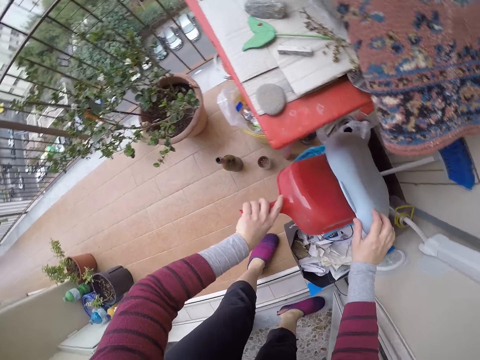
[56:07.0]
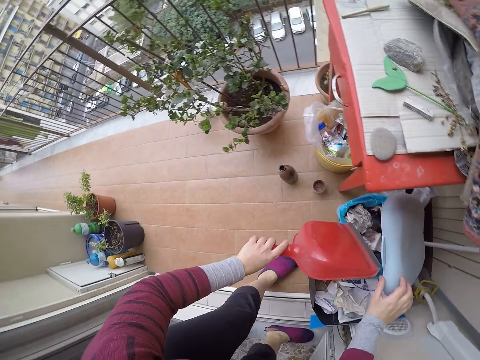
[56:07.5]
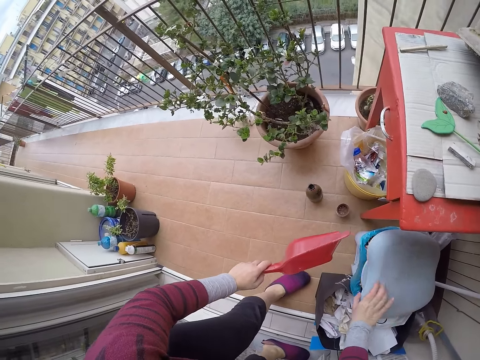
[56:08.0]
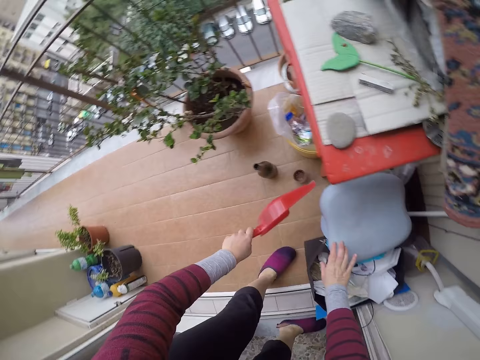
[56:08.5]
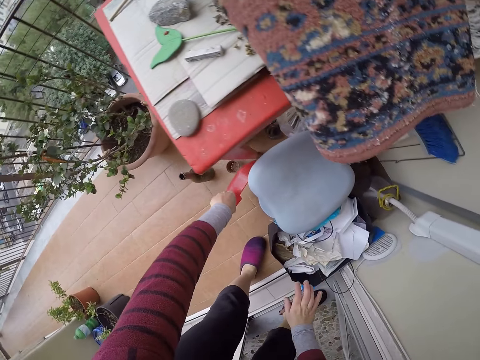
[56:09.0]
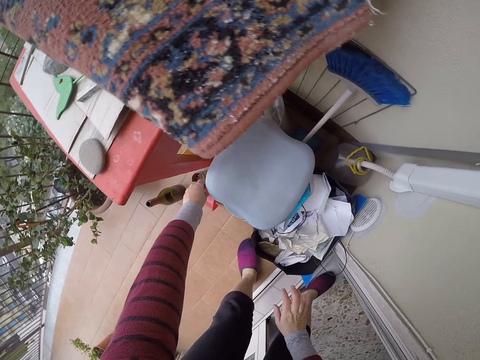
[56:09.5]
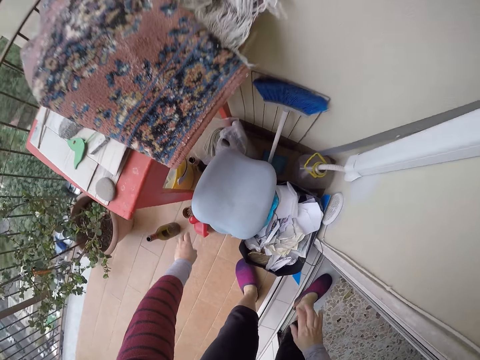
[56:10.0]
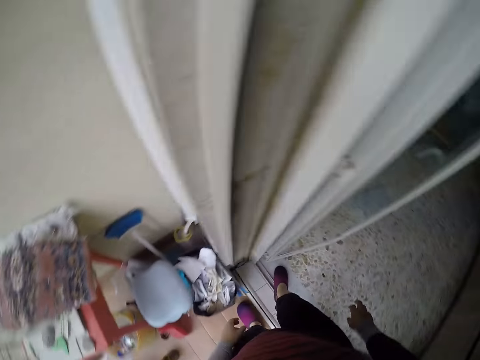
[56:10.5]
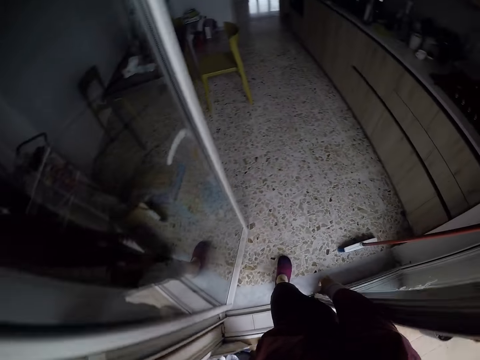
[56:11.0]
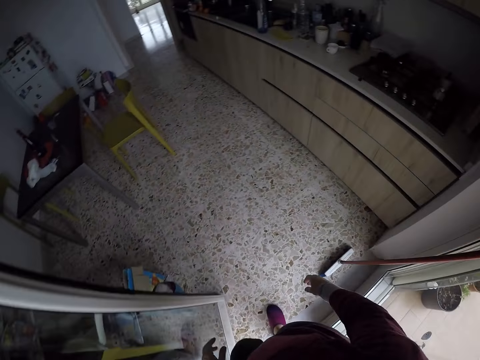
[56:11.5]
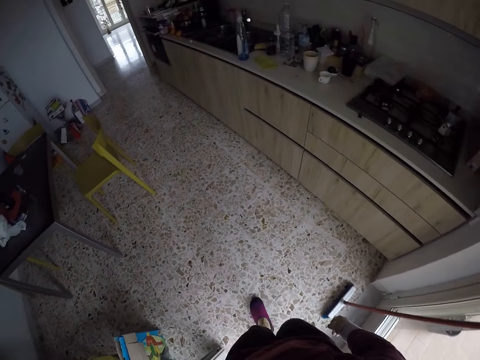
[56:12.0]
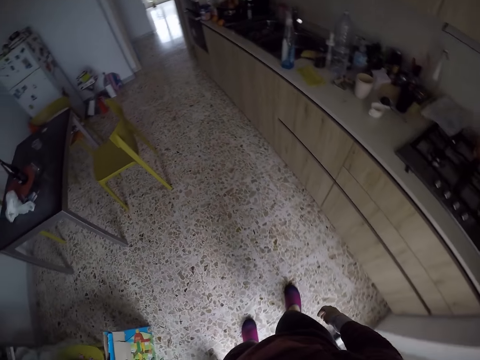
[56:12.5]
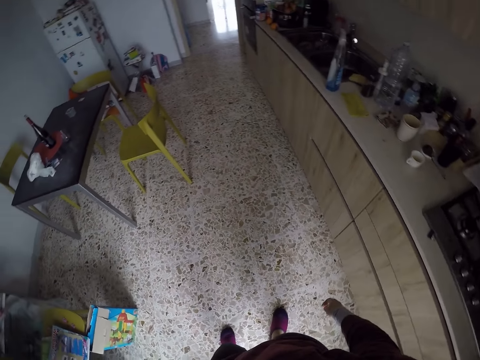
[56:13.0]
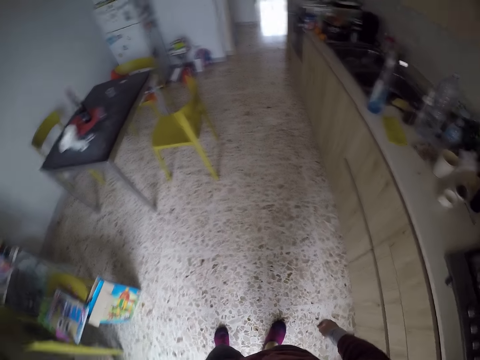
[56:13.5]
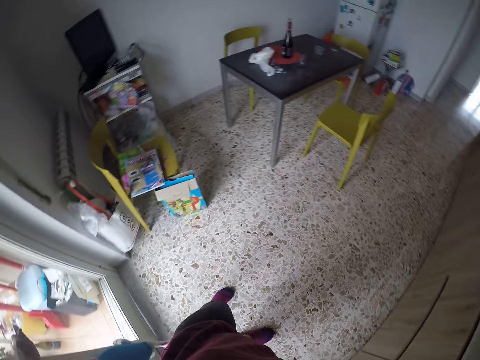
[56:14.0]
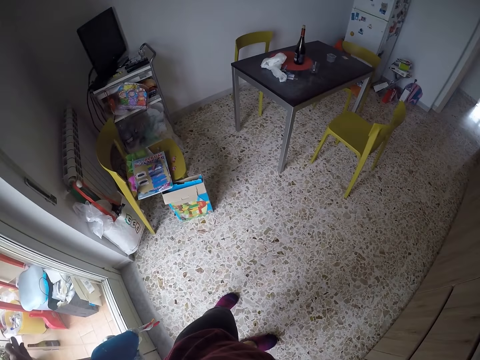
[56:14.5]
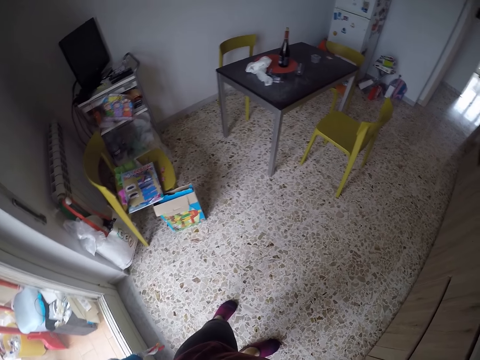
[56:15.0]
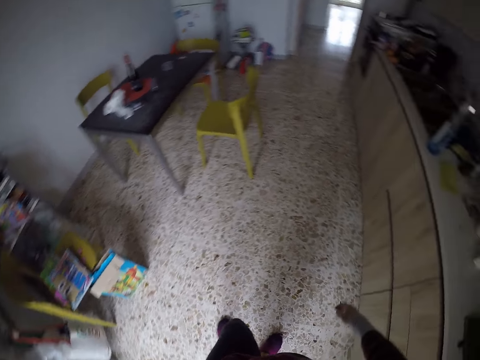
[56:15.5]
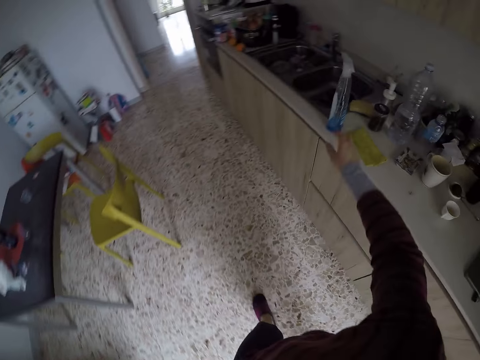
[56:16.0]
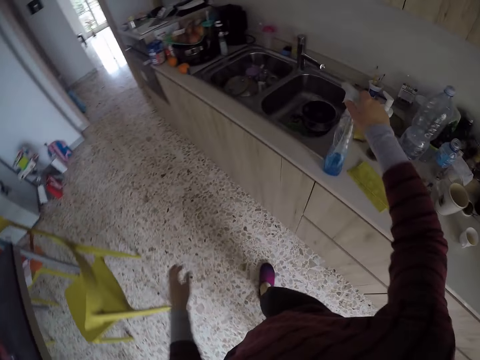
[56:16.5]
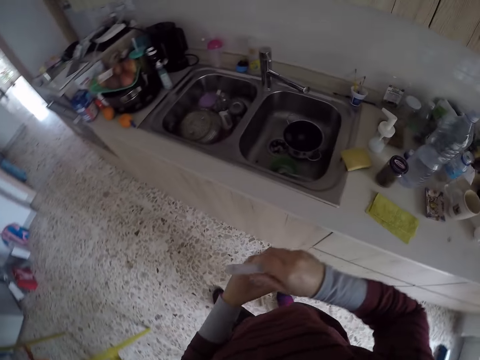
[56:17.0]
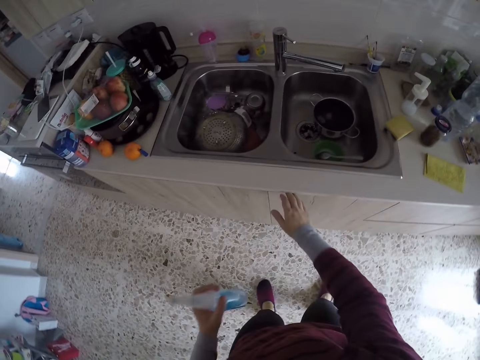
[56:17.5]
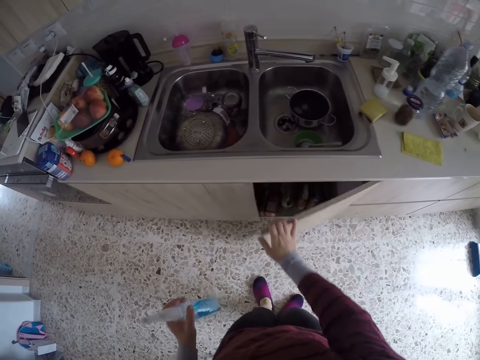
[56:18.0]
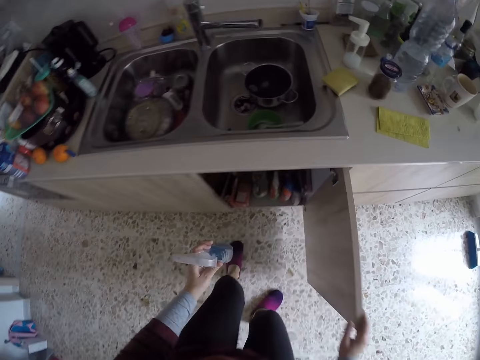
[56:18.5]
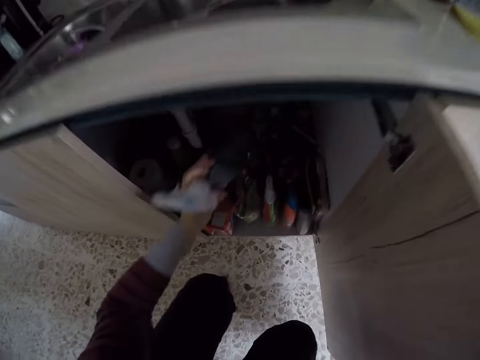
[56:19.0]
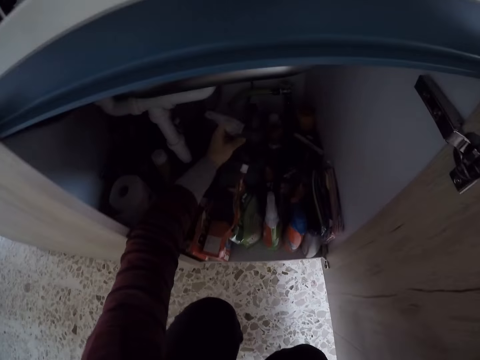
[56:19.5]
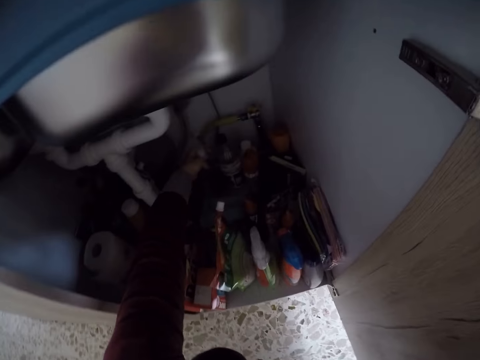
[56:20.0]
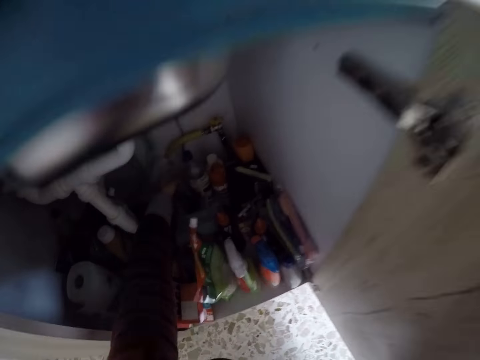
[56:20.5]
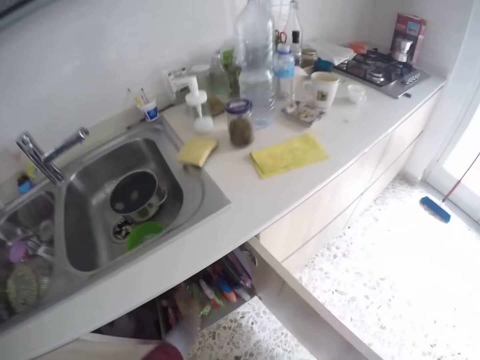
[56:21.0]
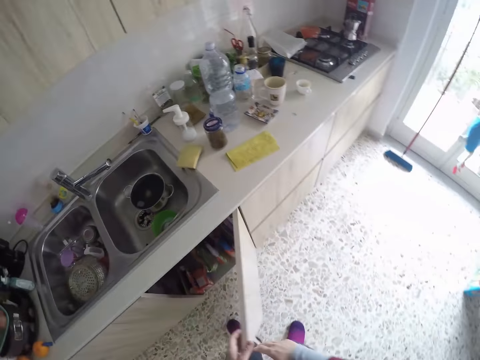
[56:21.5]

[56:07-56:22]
The camera wearer closes the trash can with her right hand. She drops the dustpan in her left hand on the floor. She walks around. She closes the door with her left hand. She looks around. She picks a liquid soap from the cabinet with her right hand. She passes the liquid soap in her right hand to her left hand. She opens the cabinet with her right hand. She drops the liquid soap in her left hand inside the cabinet.

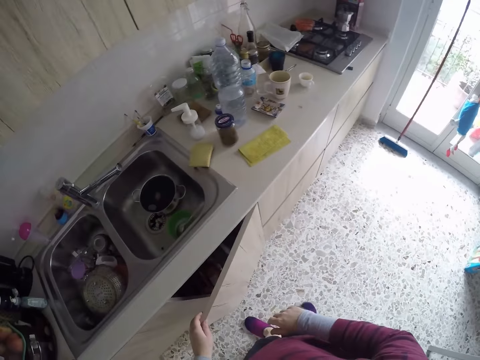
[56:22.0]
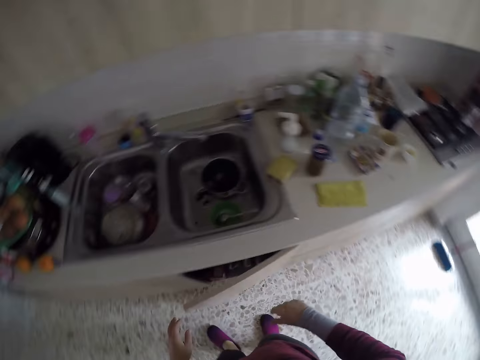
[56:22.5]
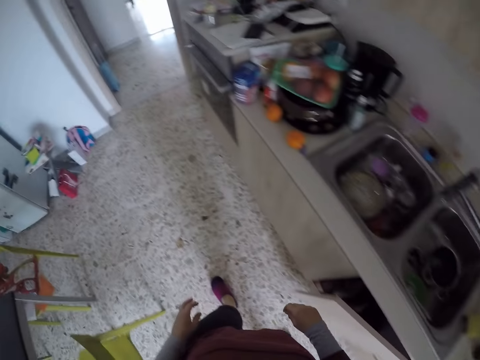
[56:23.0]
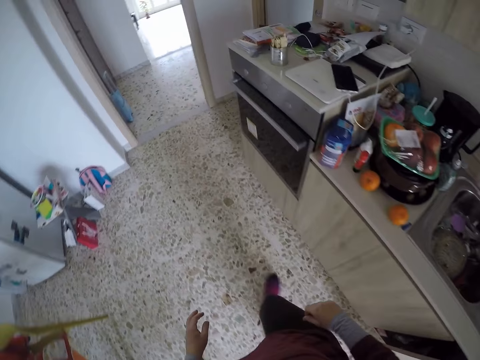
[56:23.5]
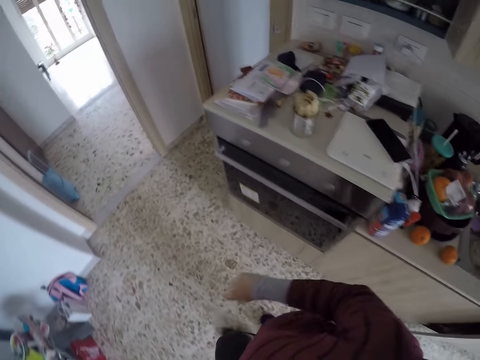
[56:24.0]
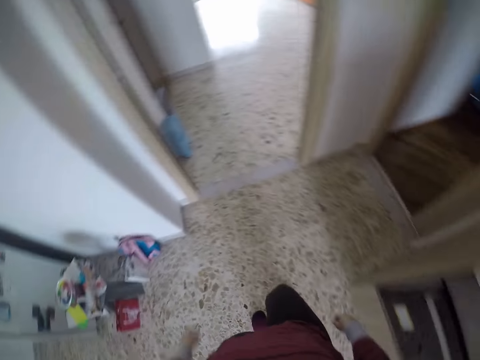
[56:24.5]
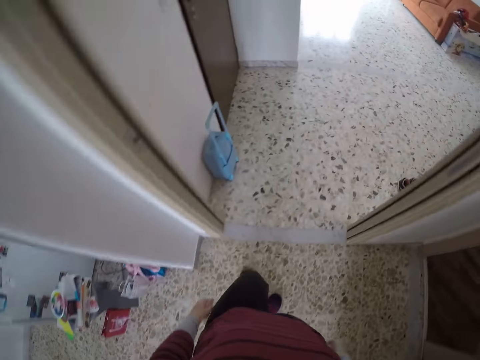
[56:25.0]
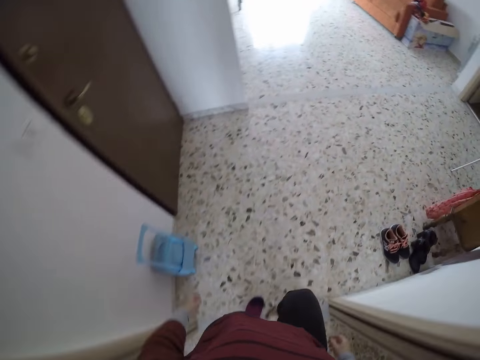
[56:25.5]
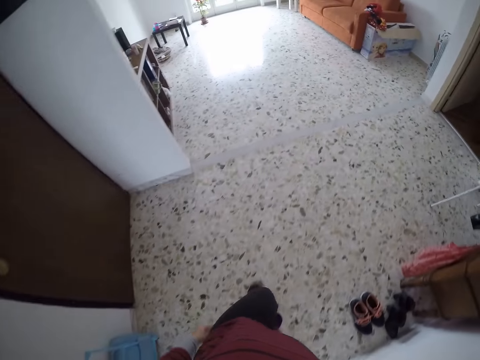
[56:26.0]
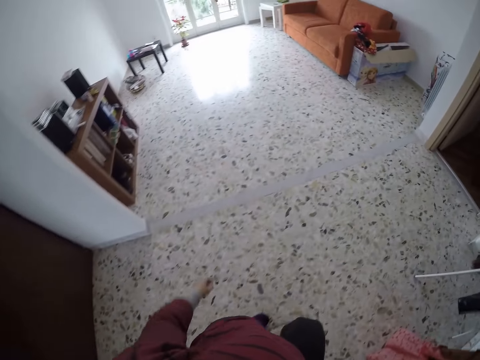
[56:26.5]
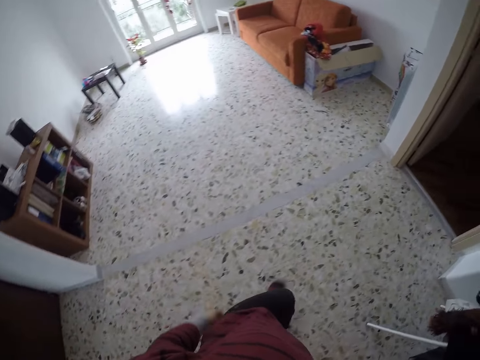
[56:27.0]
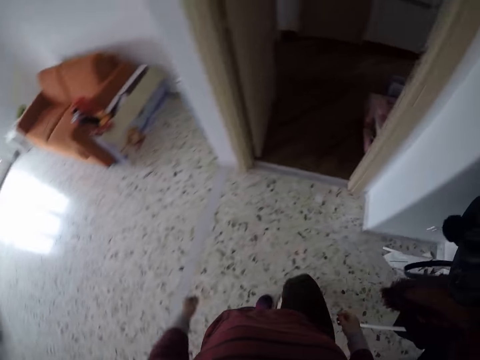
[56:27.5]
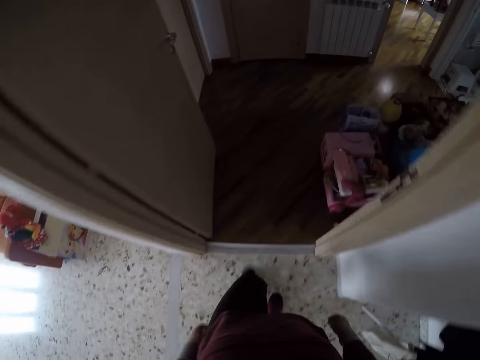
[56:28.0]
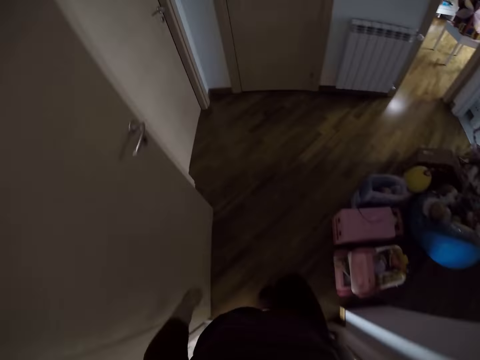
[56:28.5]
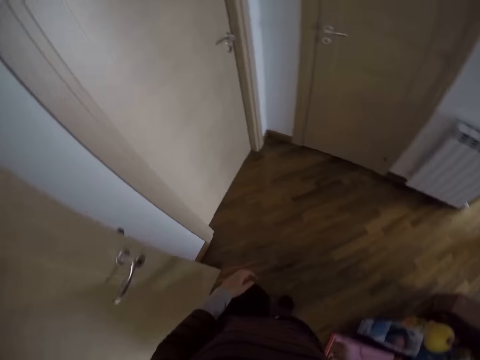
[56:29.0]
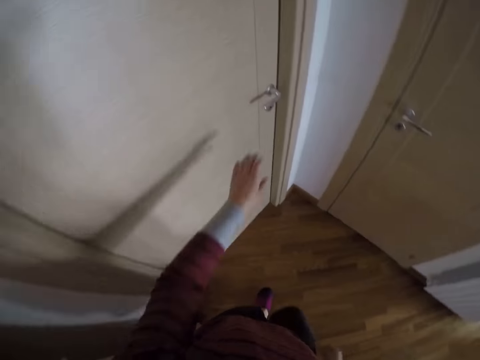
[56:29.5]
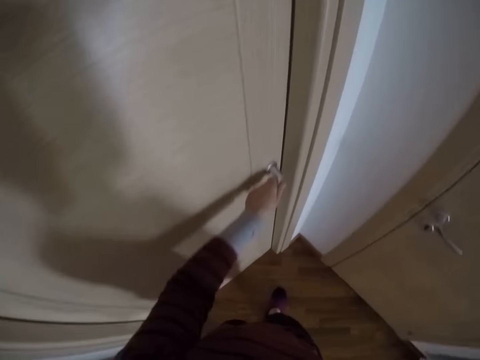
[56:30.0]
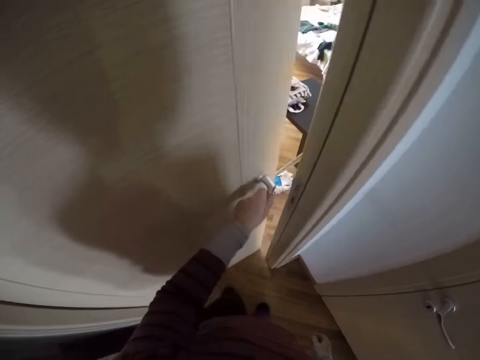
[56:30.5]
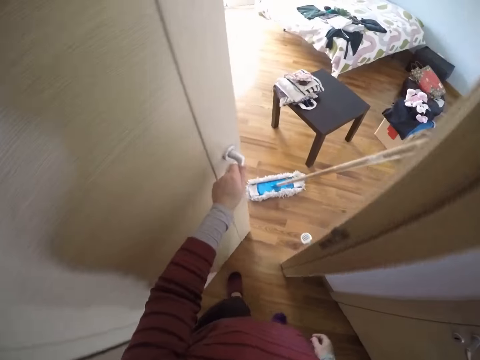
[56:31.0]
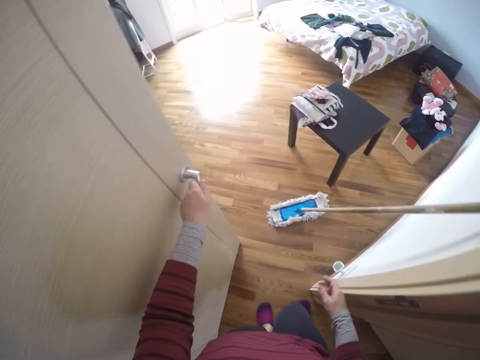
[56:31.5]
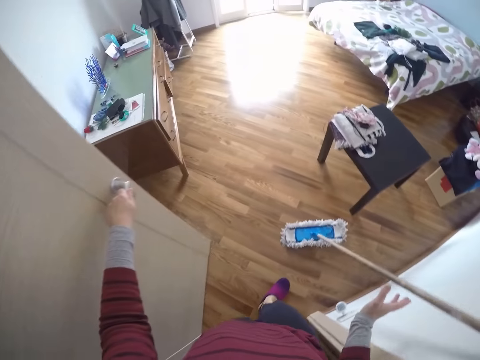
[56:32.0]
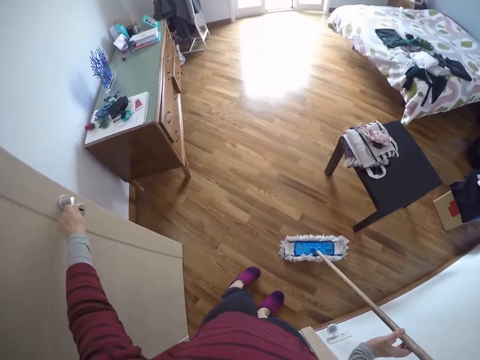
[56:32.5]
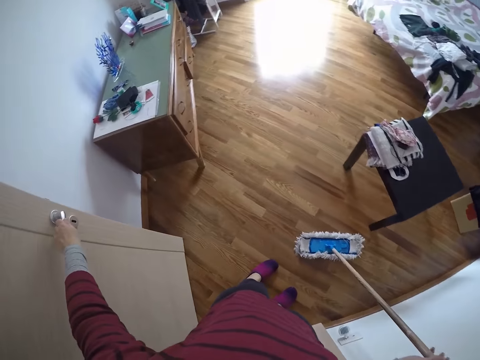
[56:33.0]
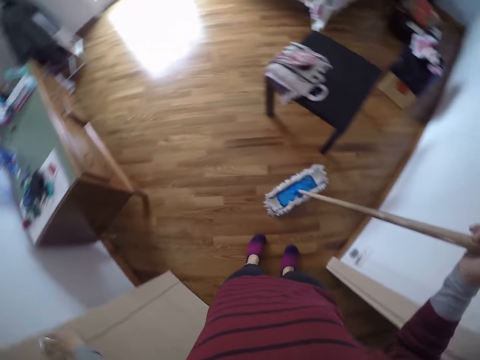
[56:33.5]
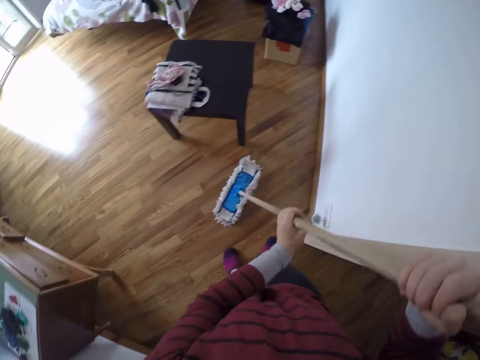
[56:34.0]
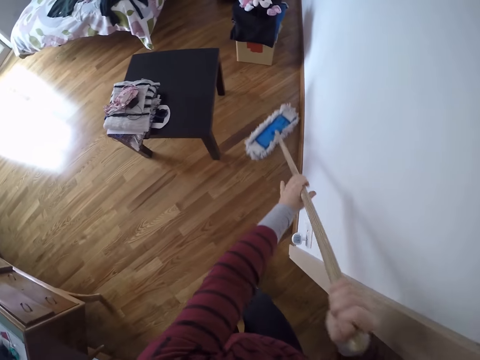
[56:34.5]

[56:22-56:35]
The camera wearer closes the cabinet. She walks around. She opens a door with her left hand. She picks a cleaning brush with her right hand.
